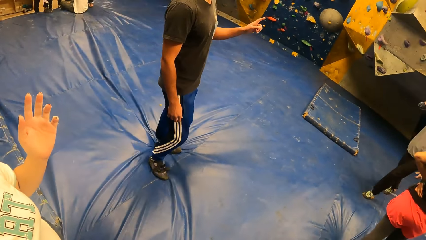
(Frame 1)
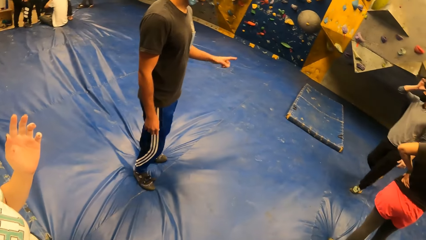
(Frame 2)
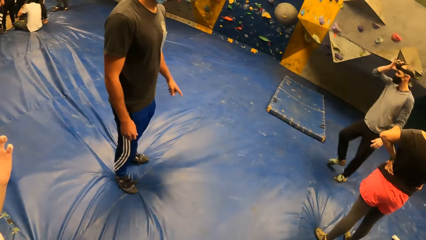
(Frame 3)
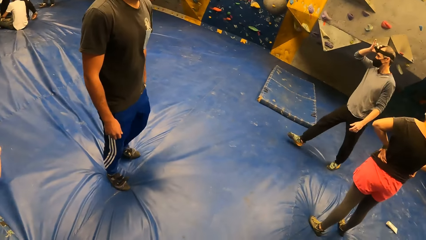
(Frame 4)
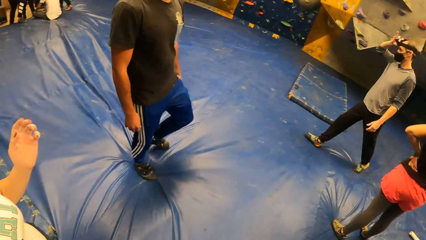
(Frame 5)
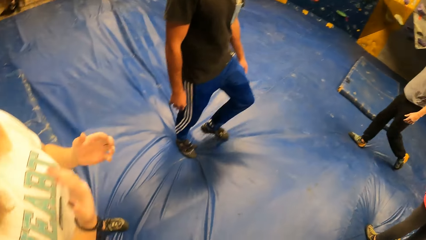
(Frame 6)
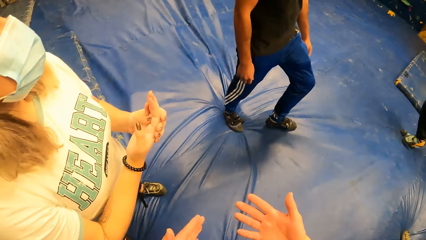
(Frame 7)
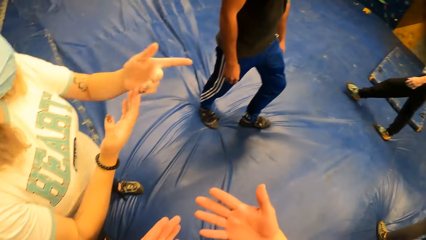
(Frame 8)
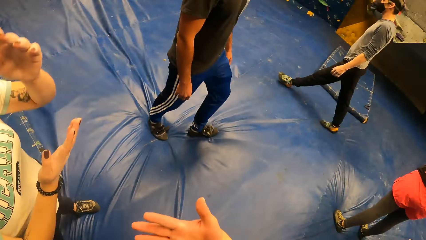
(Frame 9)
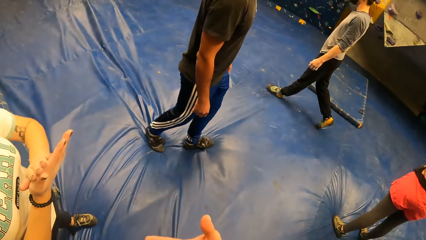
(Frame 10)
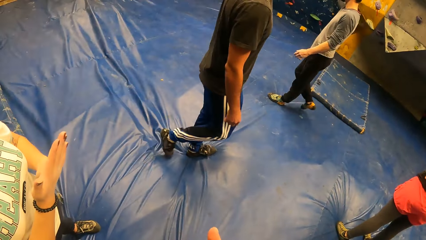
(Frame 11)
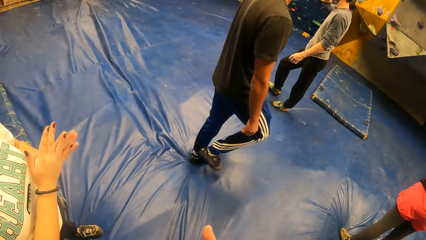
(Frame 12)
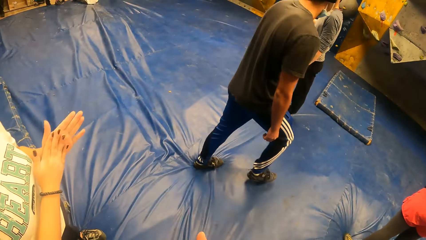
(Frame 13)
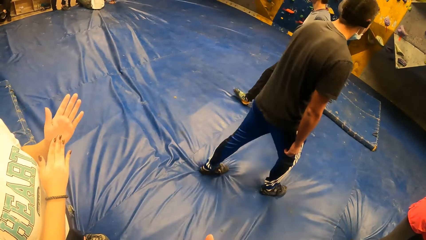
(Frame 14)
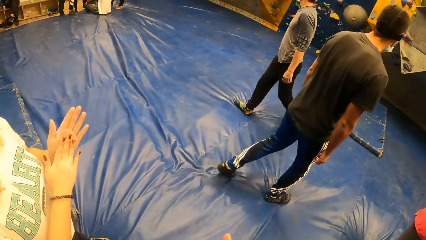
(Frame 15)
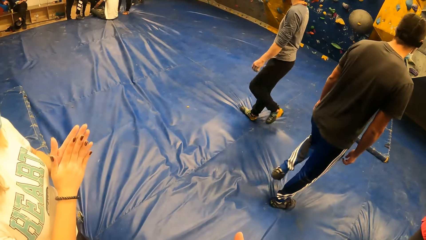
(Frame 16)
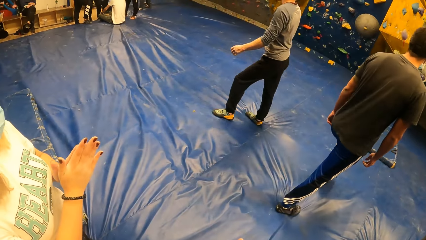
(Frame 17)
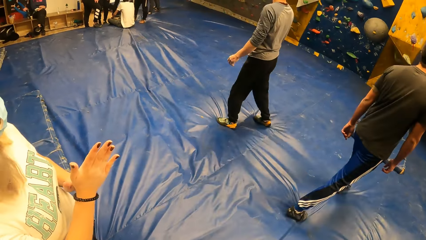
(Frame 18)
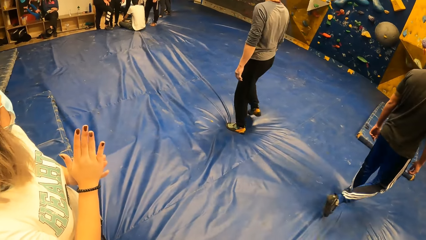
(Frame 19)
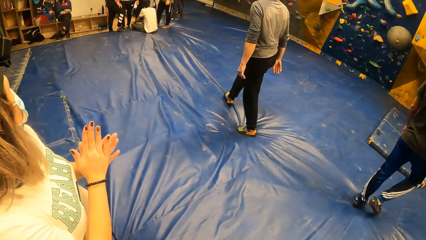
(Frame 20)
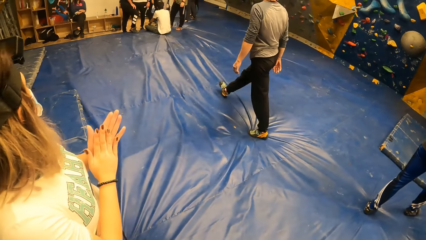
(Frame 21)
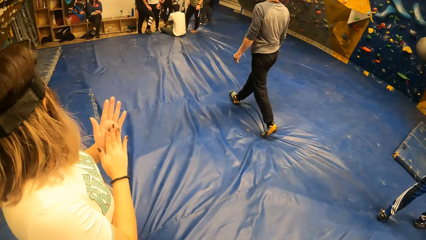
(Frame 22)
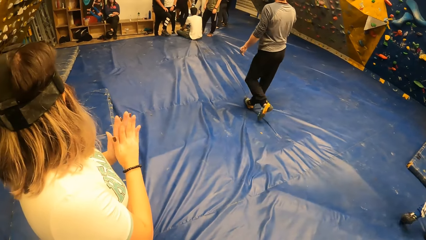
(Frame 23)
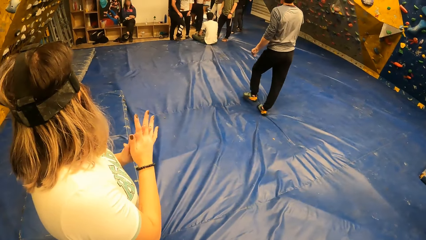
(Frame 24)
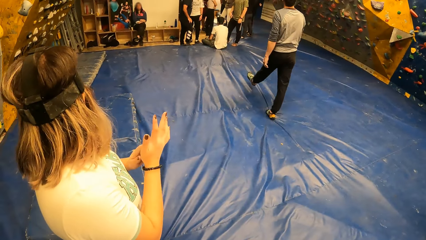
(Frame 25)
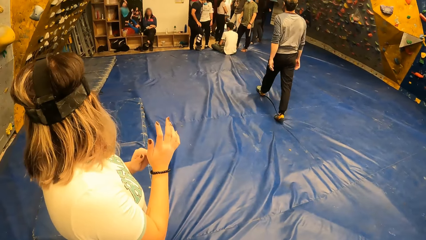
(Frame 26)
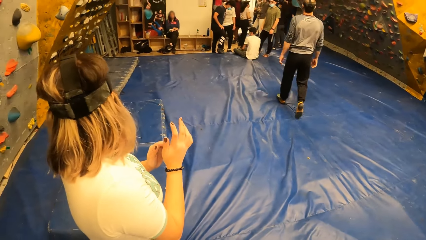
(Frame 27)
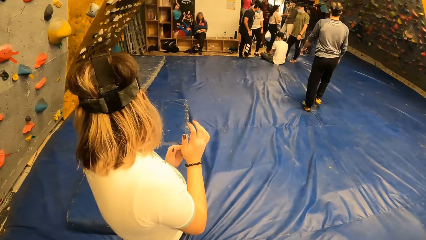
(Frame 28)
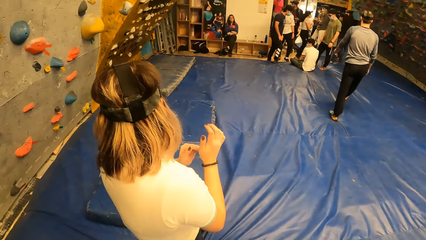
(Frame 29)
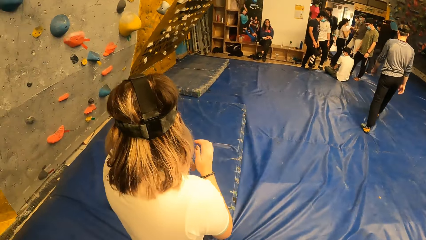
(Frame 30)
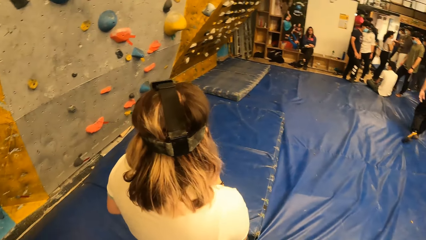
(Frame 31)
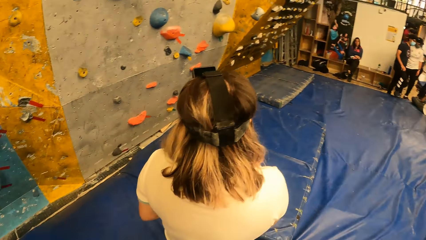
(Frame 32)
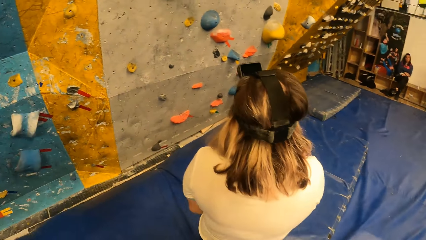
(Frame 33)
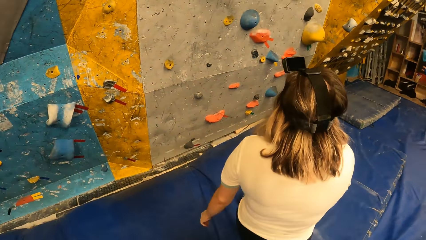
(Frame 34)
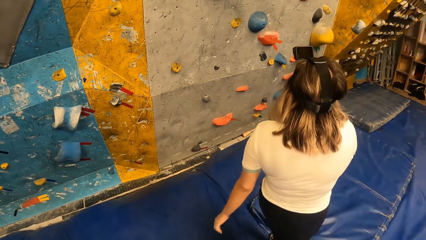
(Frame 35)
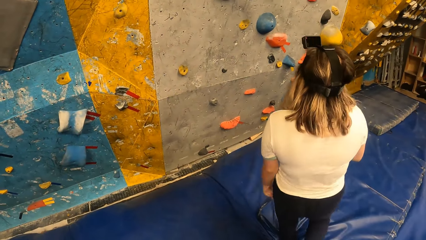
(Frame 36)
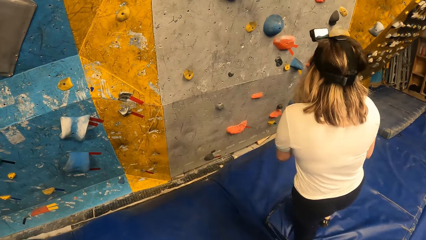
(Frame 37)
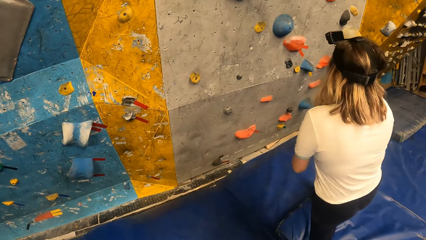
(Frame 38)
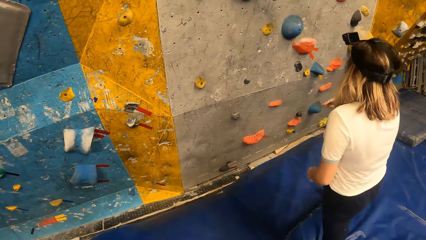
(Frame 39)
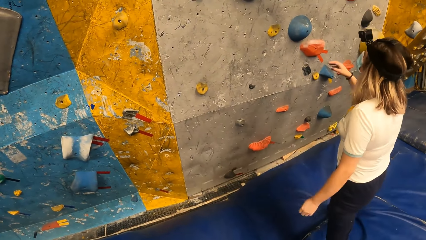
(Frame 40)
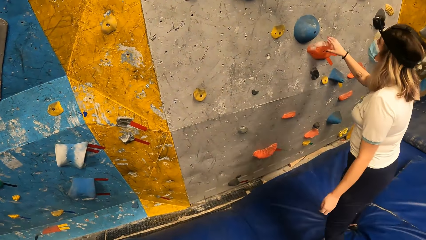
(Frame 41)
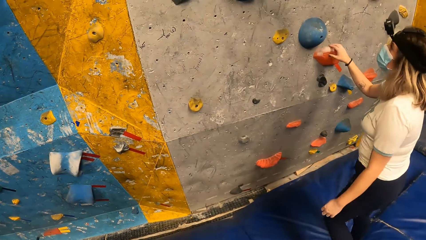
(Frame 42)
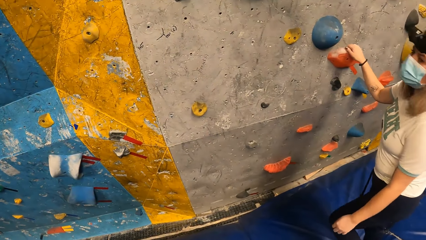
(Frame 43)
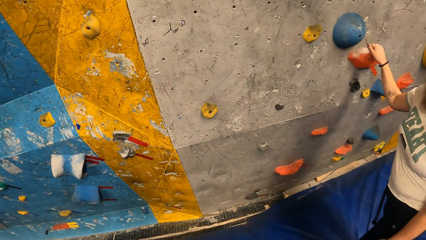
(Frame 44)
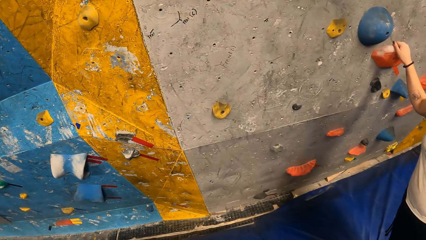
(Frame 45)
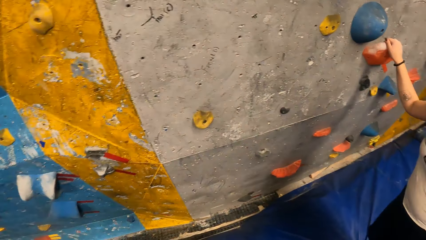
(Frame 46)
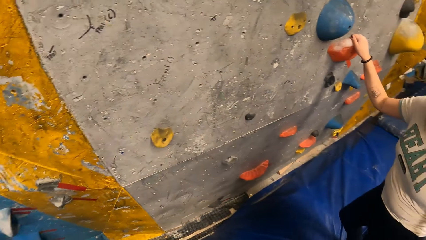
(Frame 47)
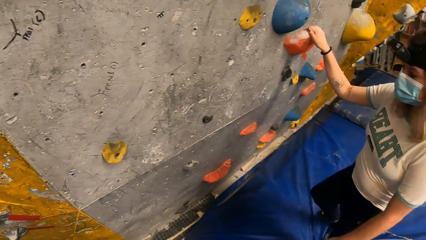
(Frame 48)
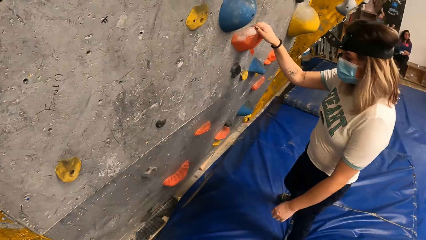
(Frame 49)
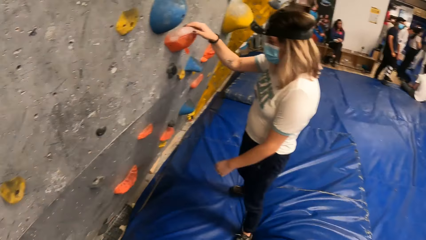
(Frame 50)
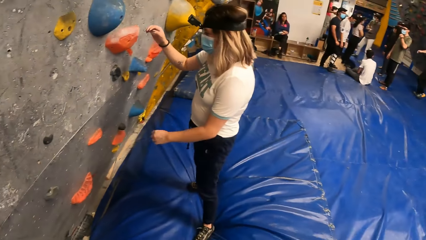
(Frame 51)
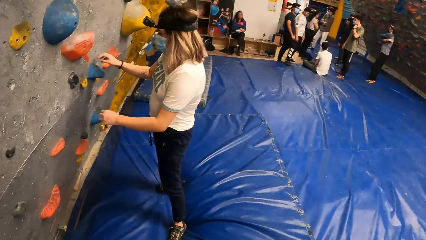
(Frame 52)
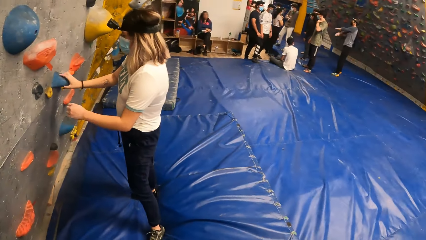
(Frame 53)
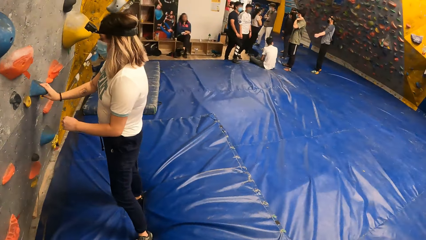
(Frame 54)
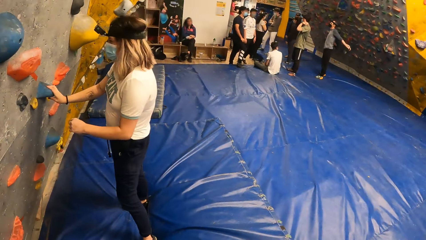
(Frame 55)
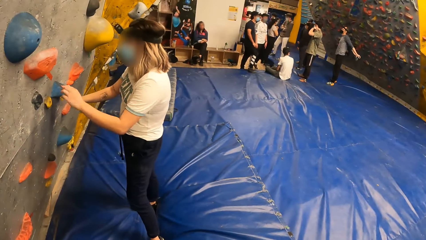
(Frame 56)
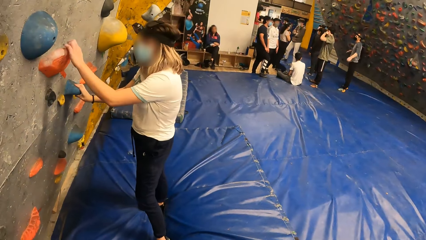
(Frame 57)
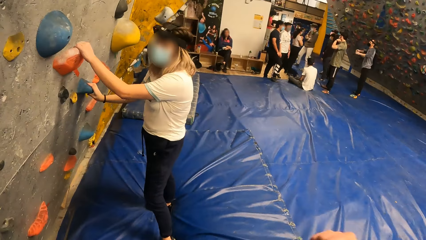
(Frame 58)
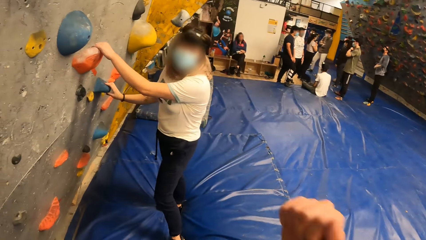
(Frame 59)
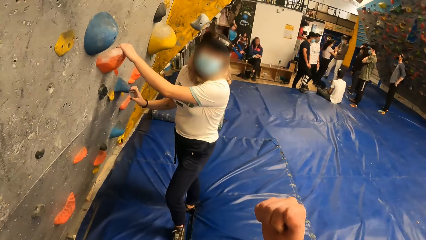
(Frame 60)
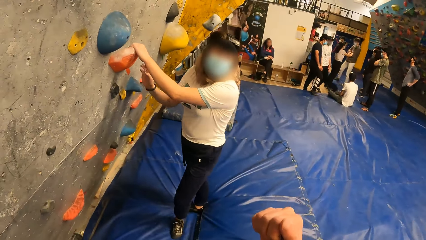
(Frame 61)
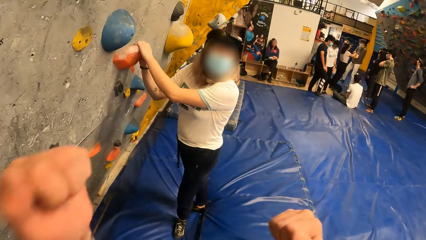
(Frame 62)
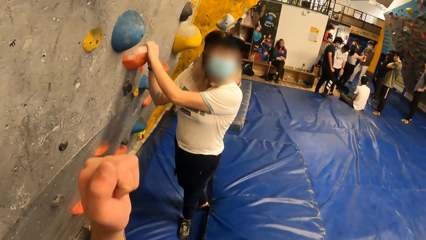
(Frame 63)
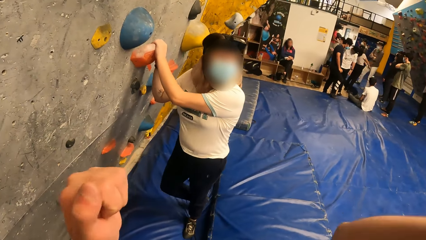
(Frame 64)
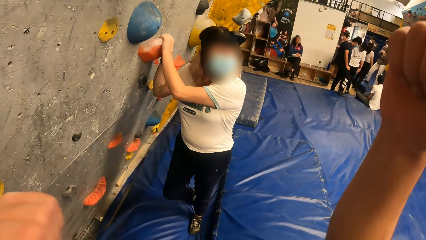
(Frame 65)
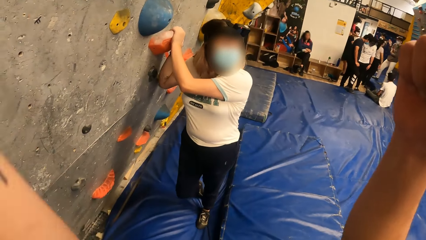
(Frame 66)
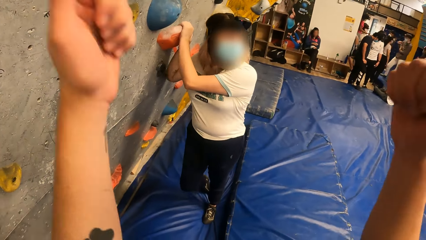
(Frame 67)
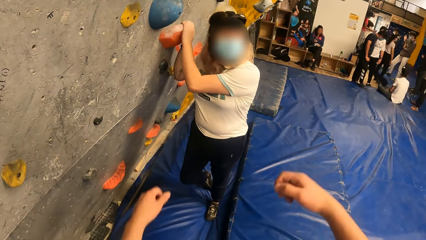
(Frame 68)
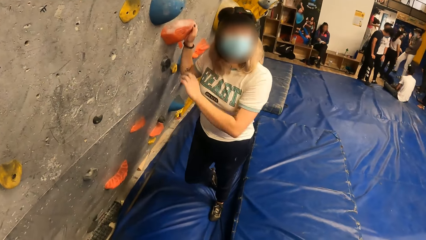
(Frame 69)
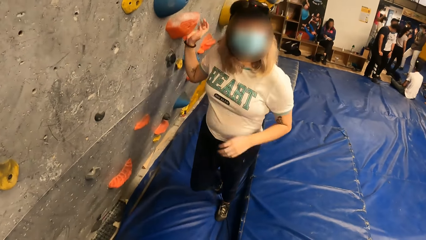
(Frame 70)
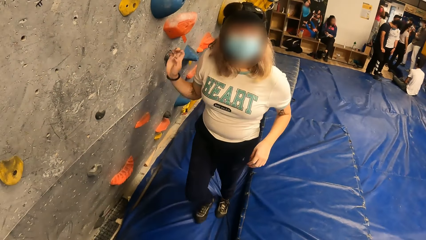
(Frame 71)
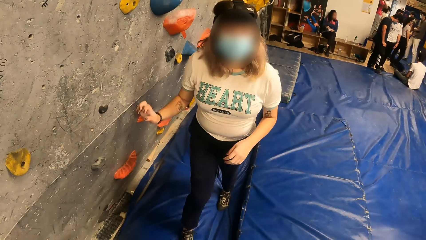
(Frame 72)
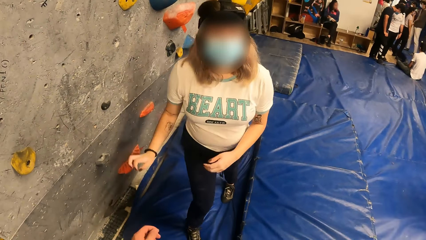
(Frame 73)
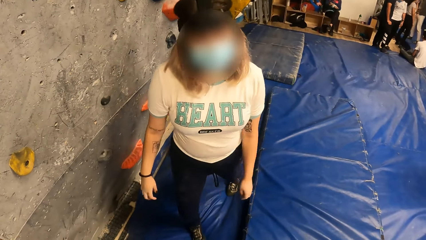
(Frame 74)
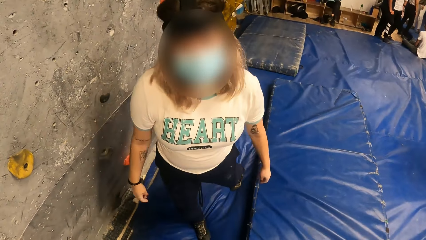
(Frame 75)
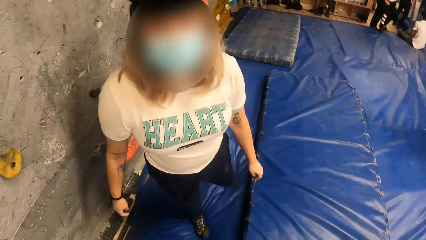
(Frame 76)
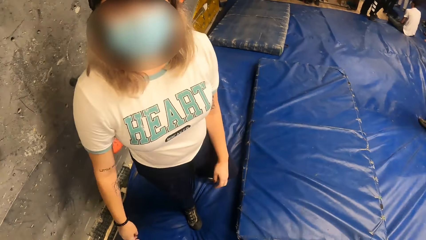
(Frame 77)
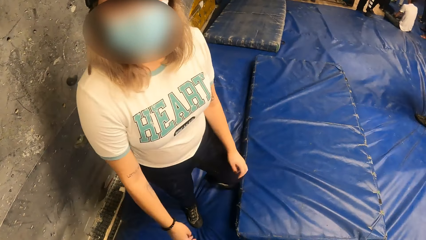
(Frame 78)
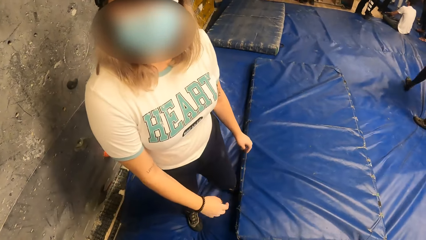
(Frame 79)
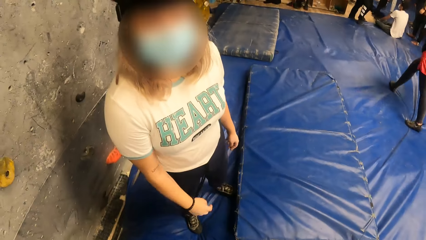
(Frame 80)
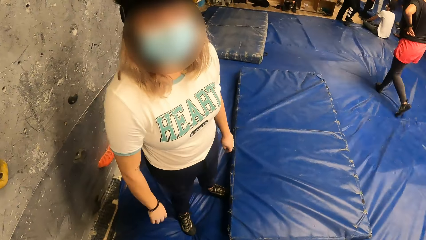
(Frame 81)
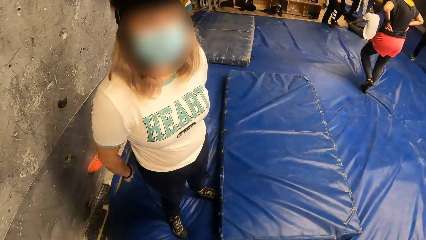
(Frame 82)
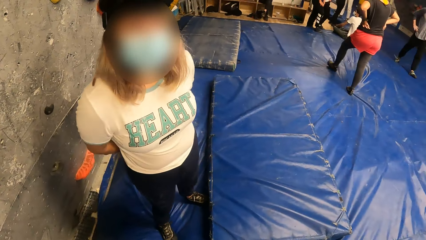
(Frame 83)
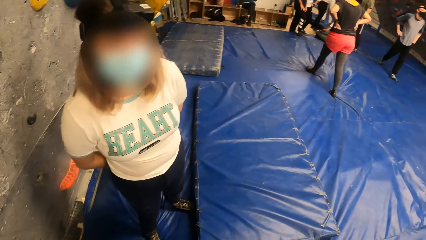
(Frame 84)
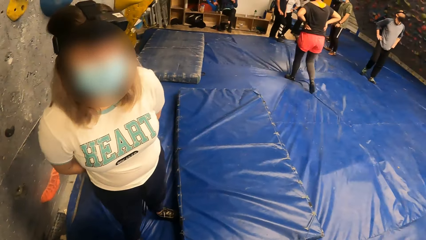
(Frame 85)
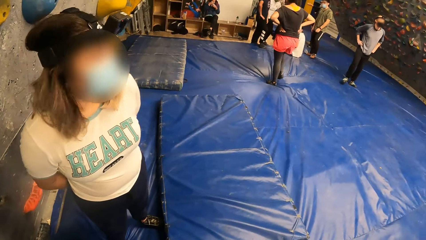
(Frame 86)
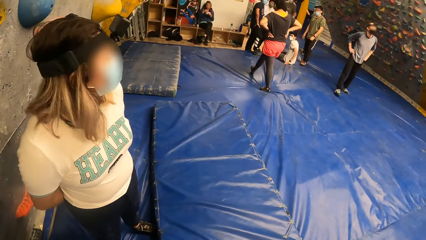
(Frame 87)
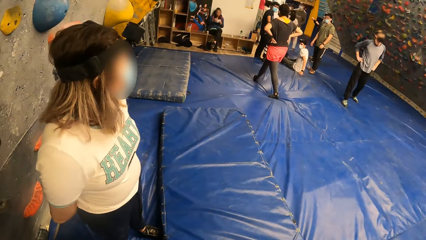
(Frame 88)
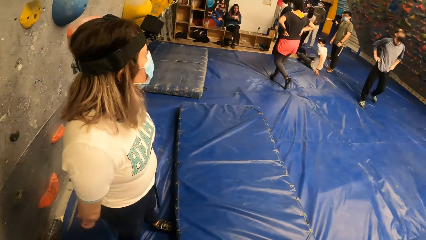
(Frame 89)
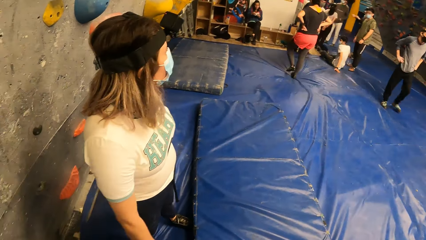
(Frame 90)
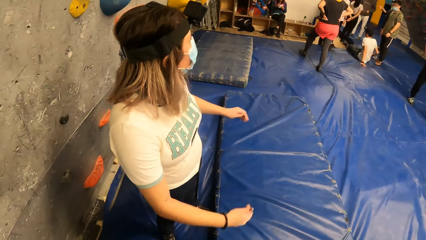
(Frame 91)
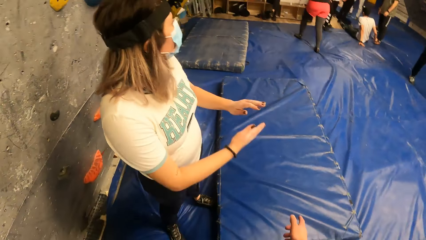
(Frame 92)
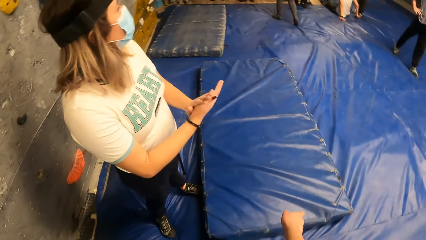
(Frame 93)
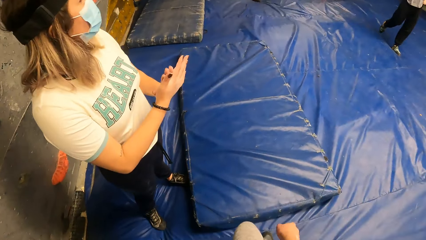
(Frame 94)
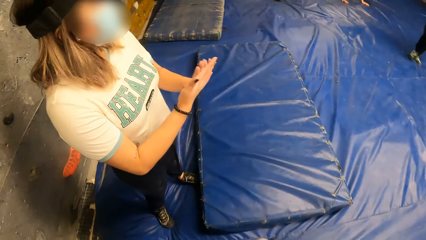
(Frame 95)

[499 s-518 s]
The camera wearer looks at a lady. The lady moves around and holds the rock. The camera wearer looks at the lady's activity. They look around. They do gestures. The lady moves around. The camera wearer interacts with the lady.
